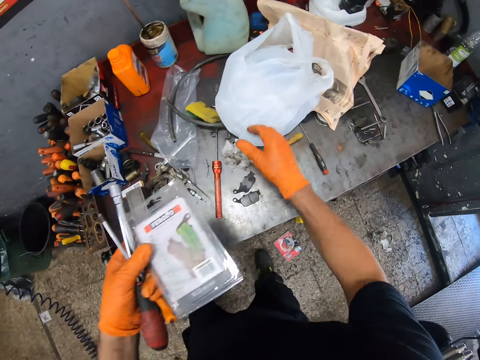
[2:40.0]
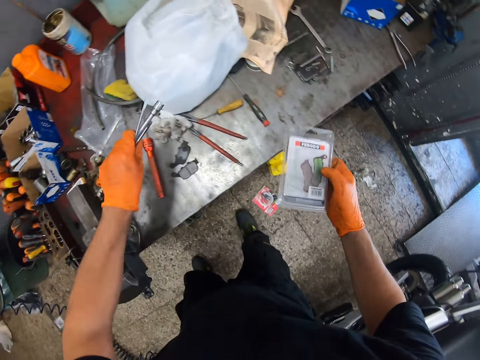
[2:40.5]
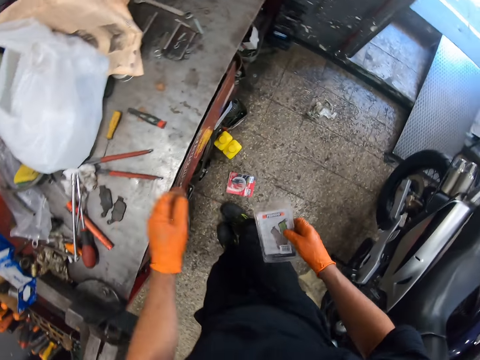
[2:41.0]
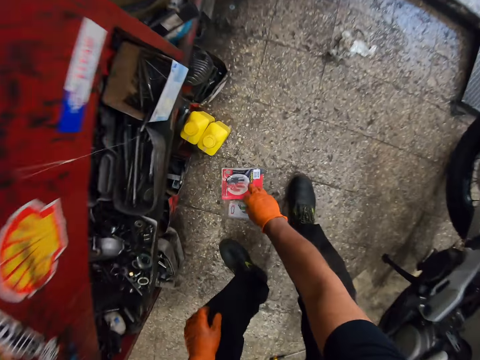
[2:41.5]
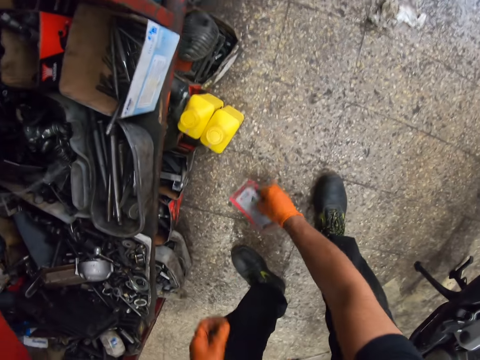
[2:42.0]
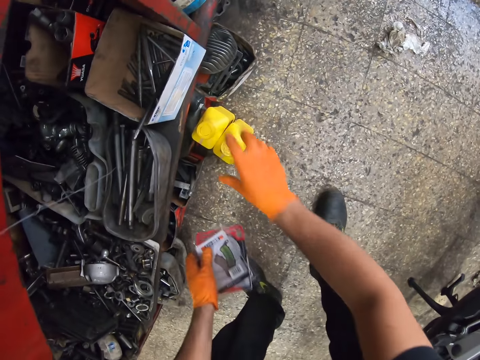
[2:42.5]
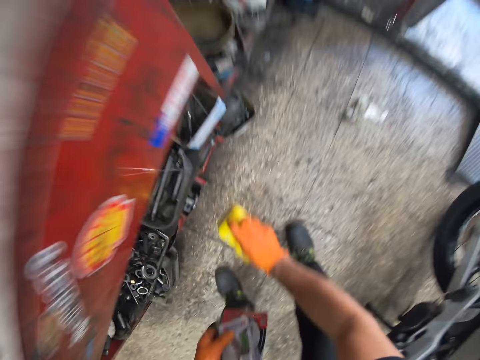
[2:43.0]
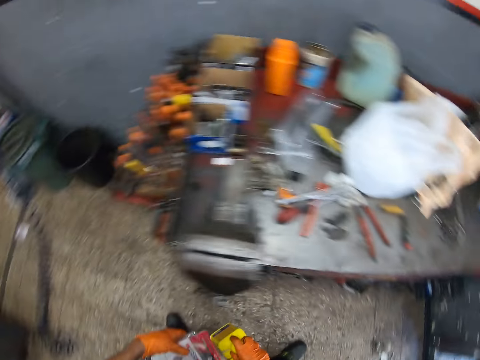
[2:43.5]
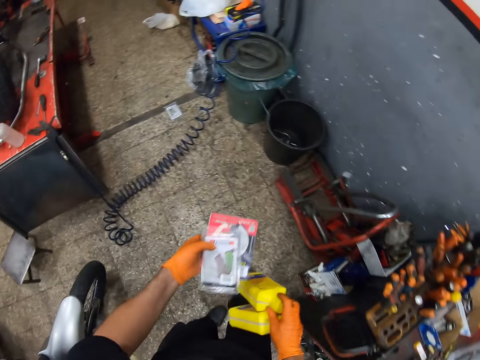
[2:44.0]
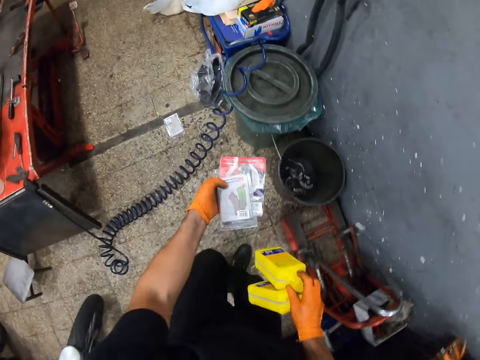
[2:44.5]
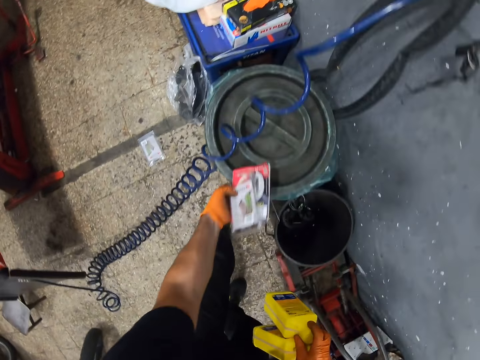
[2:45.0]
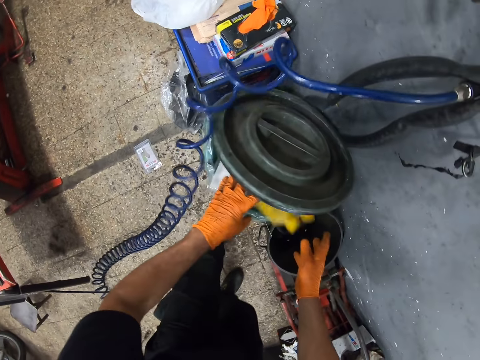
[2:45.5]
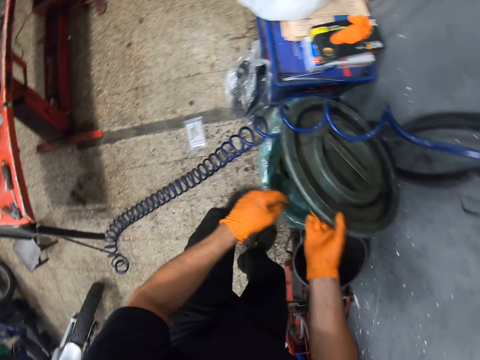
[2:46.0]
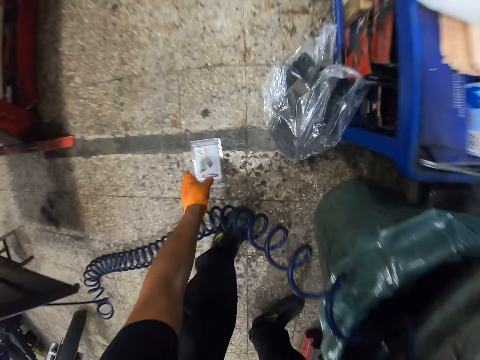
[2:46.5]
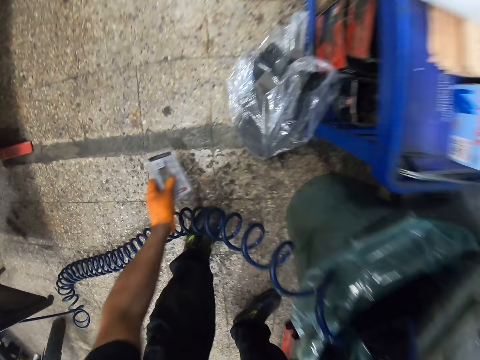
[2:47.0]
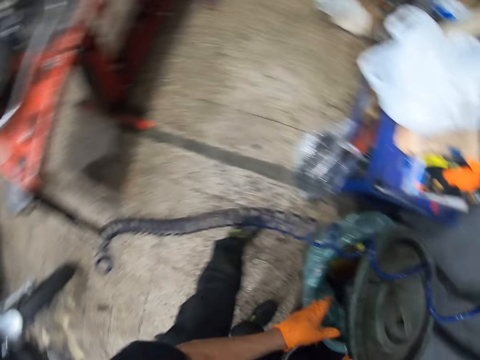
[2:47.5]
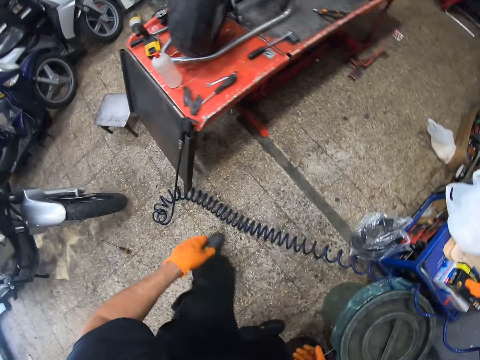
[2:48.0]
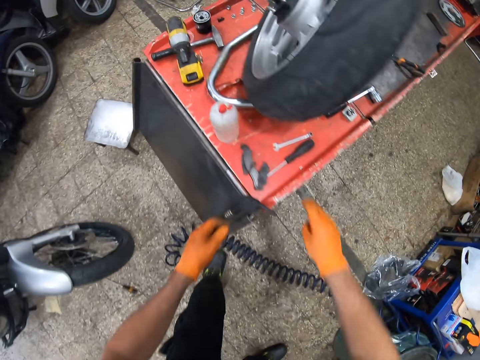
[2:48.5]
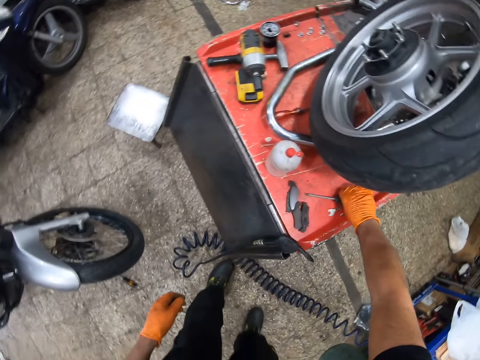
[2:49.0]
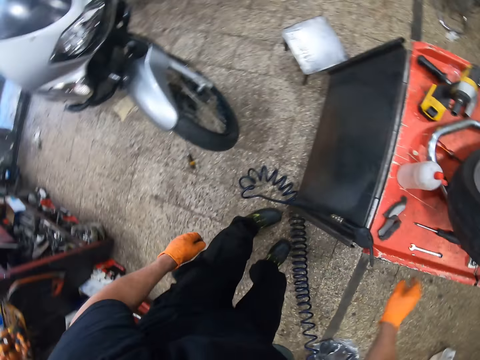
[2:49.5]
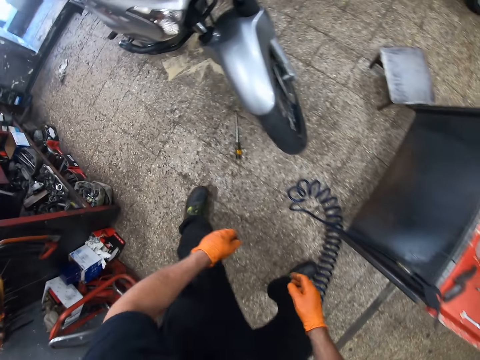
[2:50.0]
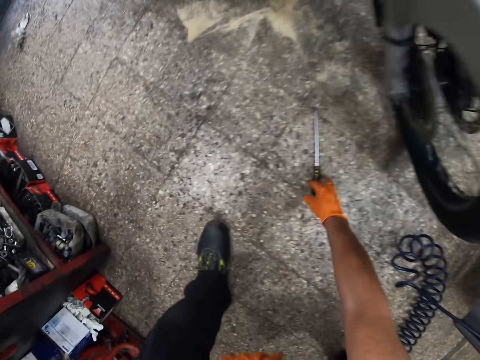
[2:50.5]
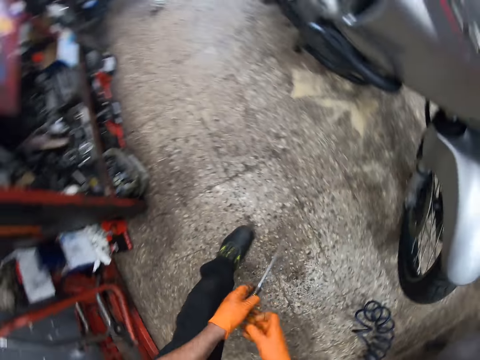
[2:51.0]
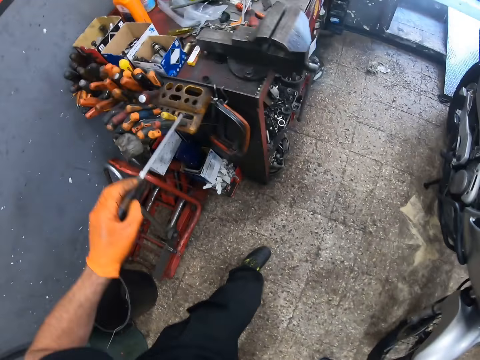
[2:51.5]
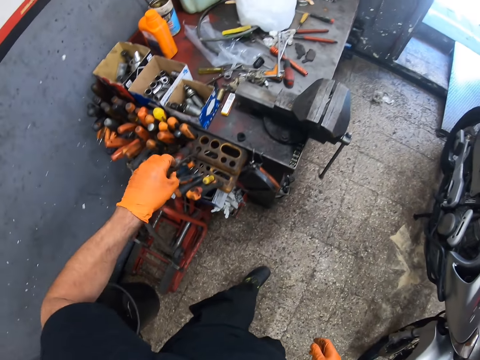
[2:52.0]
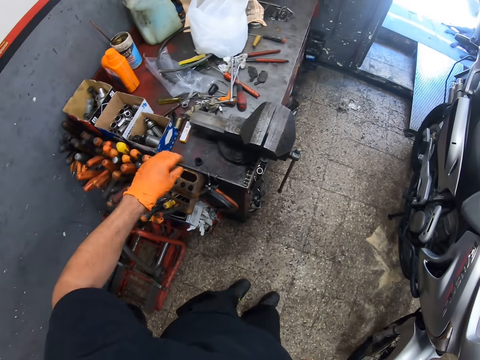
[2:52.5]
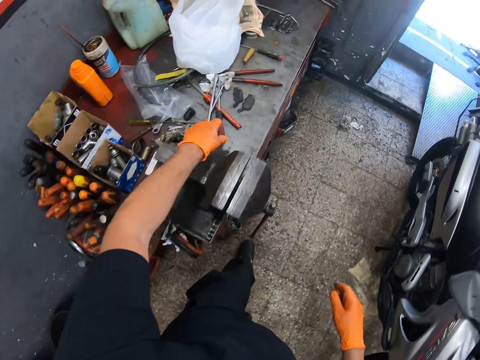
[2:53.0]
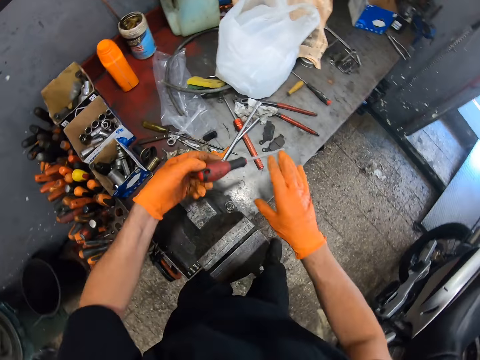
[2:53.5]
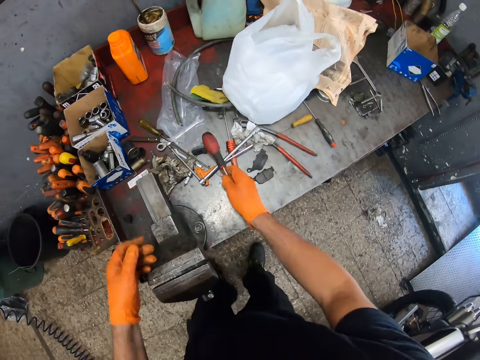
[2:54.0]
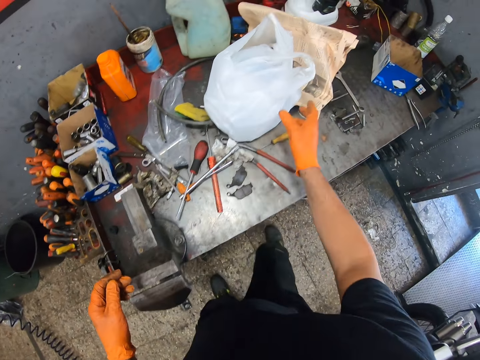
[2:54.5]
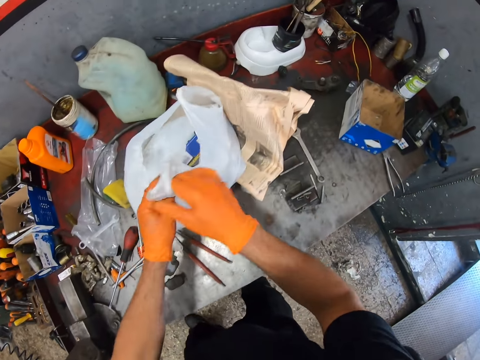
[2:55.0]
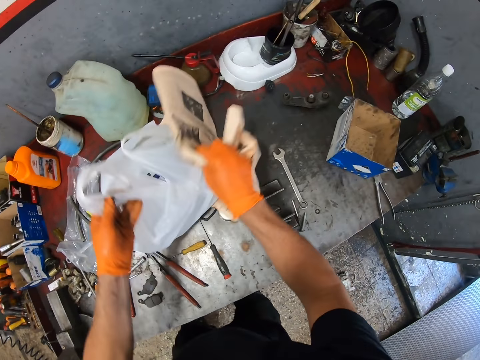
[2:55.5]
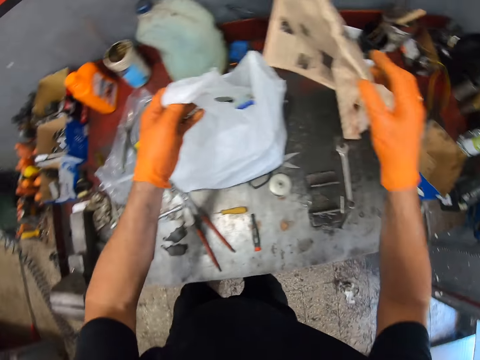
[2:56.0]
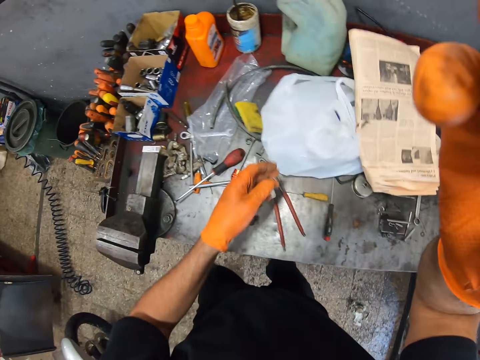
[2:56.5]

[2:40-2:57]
The camera wearer puts the spanner on the table. They put tools on the table. They pick the paper on the floor, pick the bottles on the floor and walk around the floor. They open the dust bin and put the papers and bottles in the dust bin. They pick the paper on the floor and put the paper in the dust bin. They walk around the floor. They touch tools on the table. They pick the screwdriver on the table. They pick the screwdriver on the floor and put the screwdriver in a tool box. They walk around the floor. They adjust tools and nylon on the table. They pick the screwdriver on the table and put the screwdriver on the table. They pick the paper on the table. They adjust the camera.
